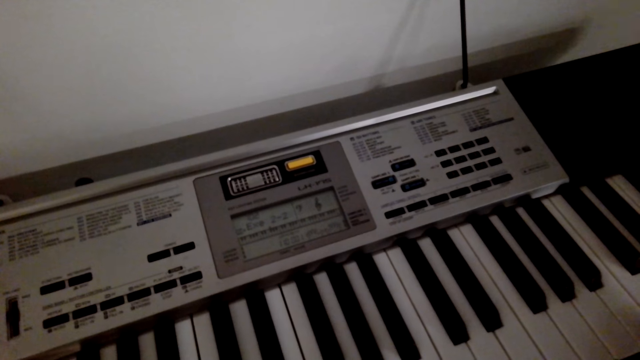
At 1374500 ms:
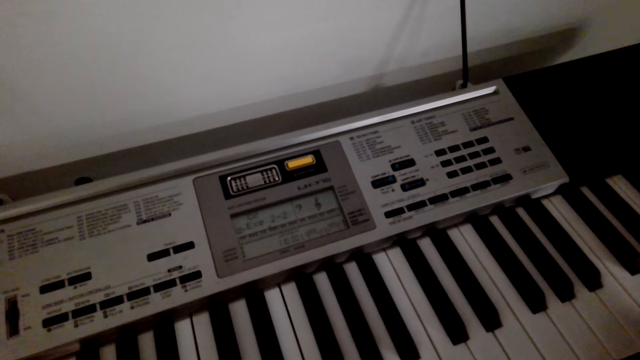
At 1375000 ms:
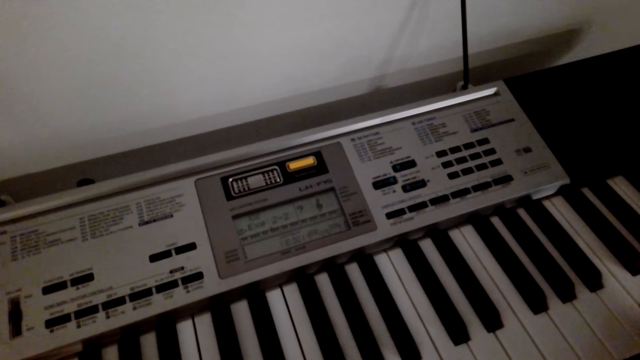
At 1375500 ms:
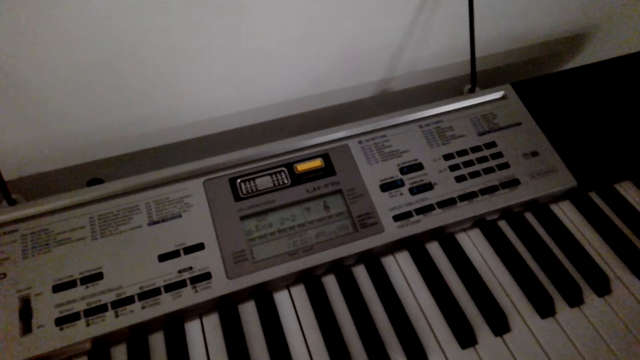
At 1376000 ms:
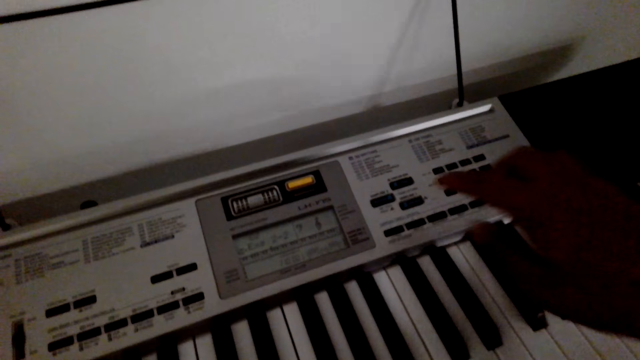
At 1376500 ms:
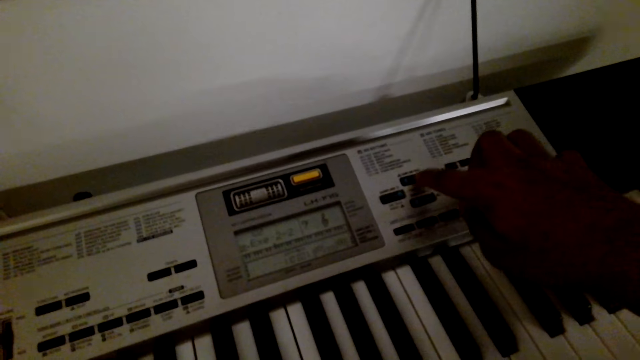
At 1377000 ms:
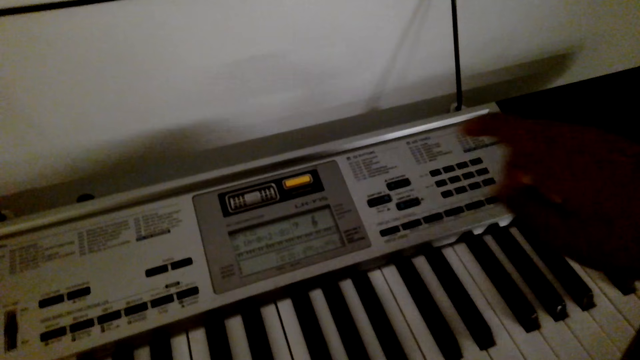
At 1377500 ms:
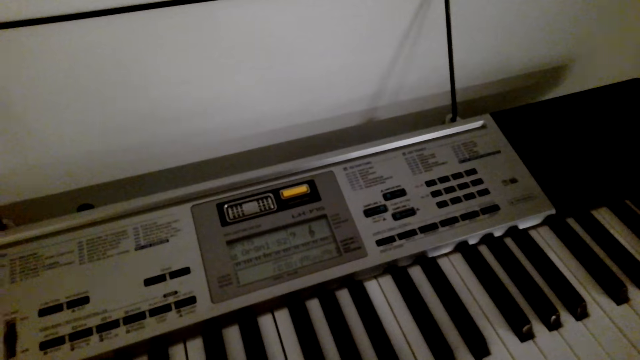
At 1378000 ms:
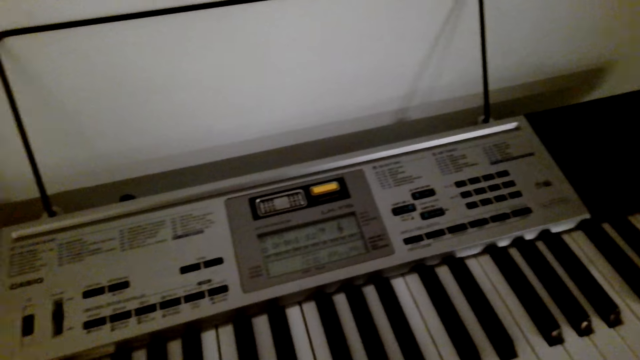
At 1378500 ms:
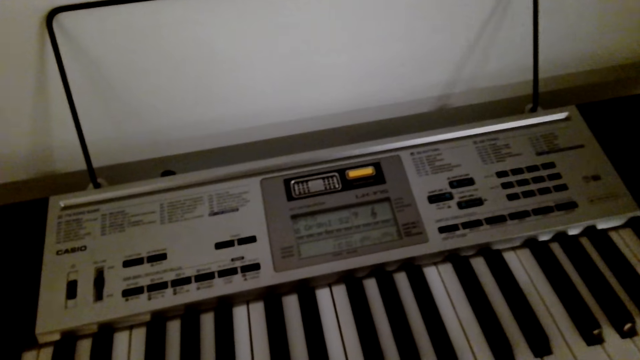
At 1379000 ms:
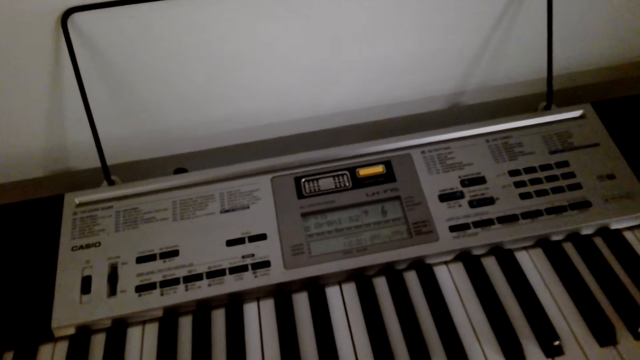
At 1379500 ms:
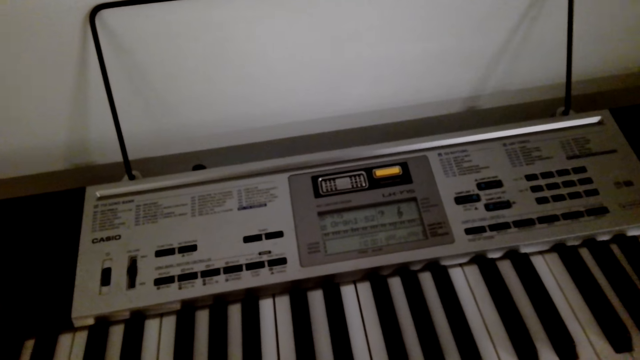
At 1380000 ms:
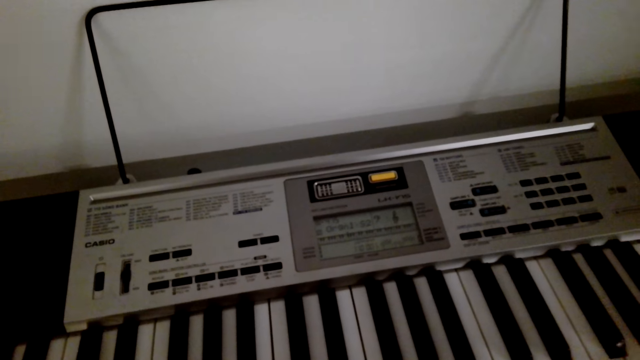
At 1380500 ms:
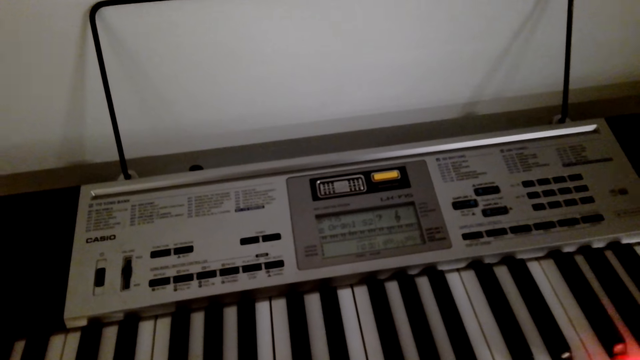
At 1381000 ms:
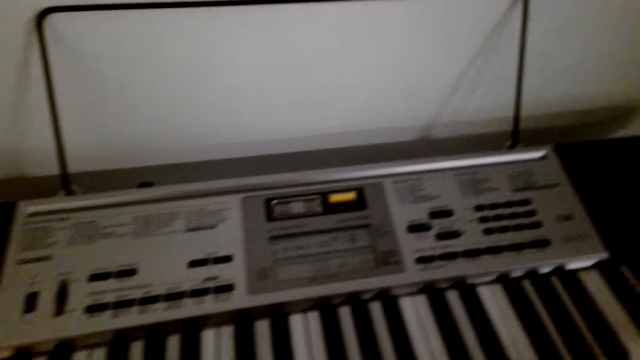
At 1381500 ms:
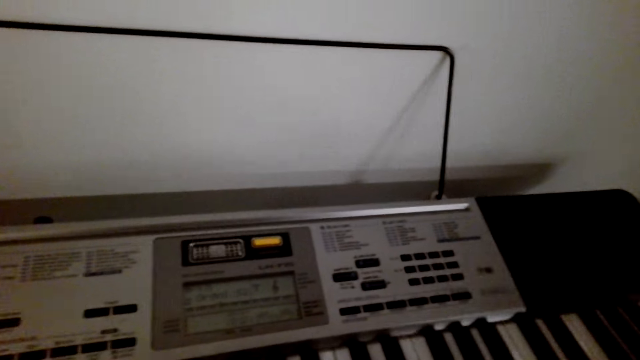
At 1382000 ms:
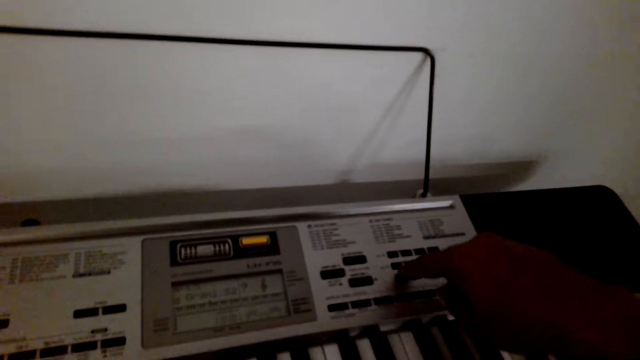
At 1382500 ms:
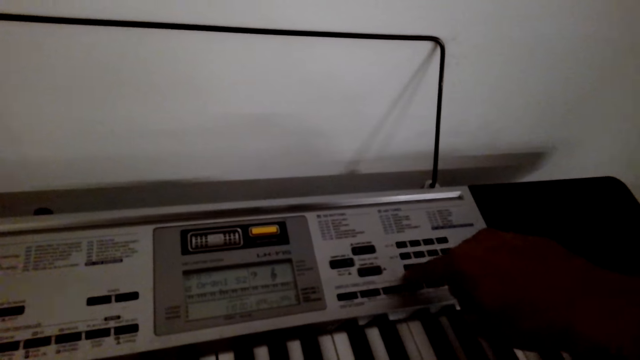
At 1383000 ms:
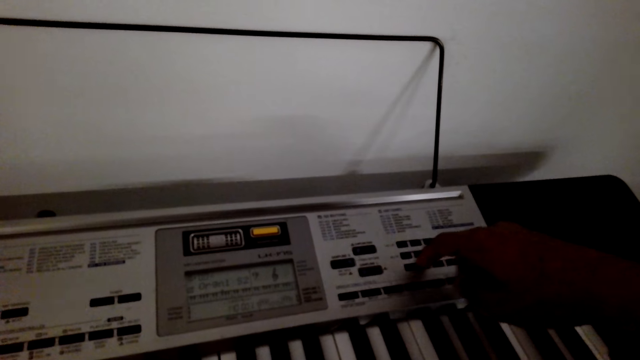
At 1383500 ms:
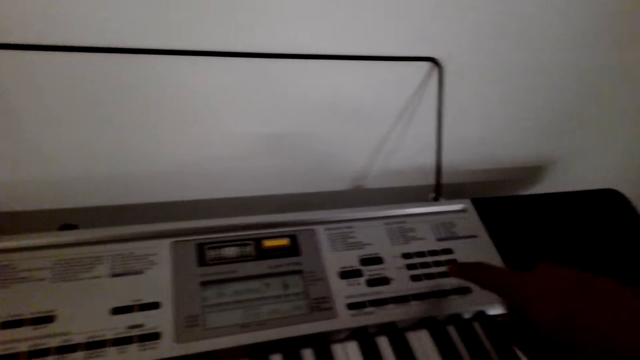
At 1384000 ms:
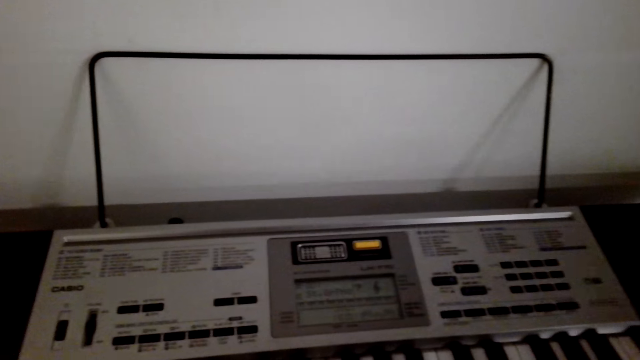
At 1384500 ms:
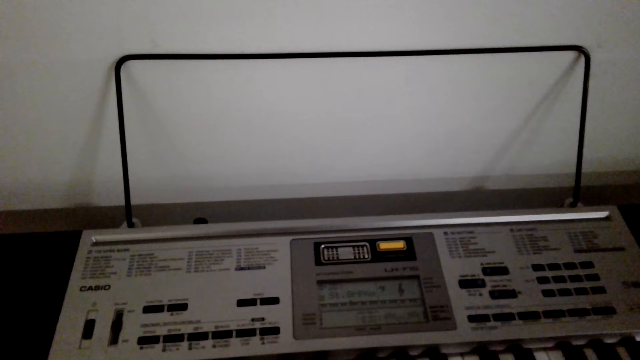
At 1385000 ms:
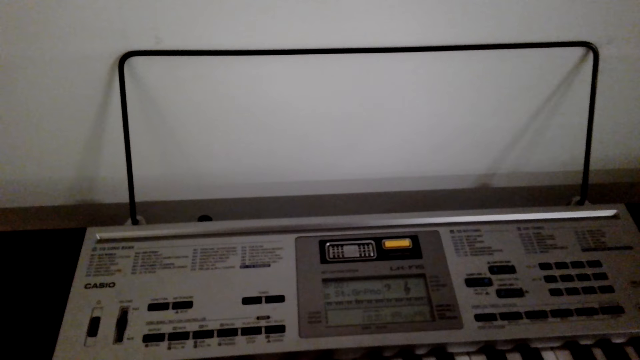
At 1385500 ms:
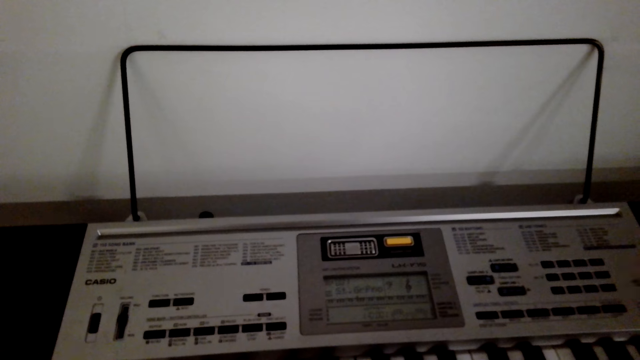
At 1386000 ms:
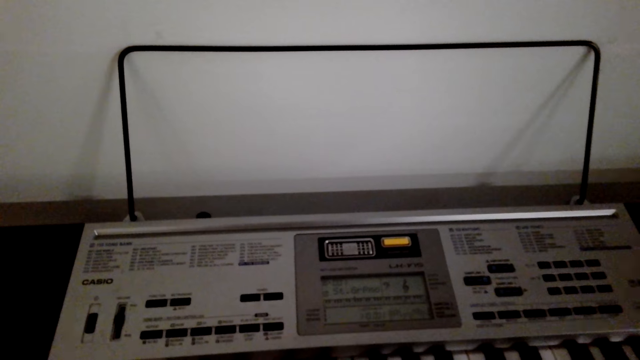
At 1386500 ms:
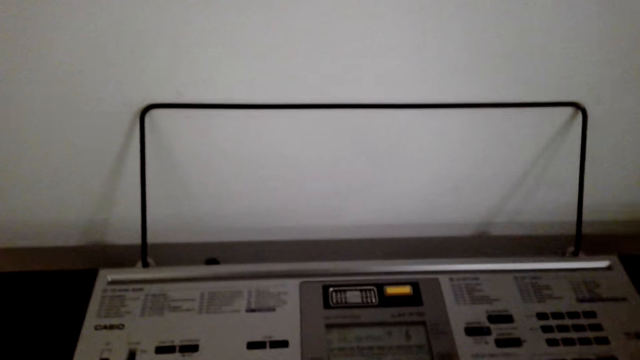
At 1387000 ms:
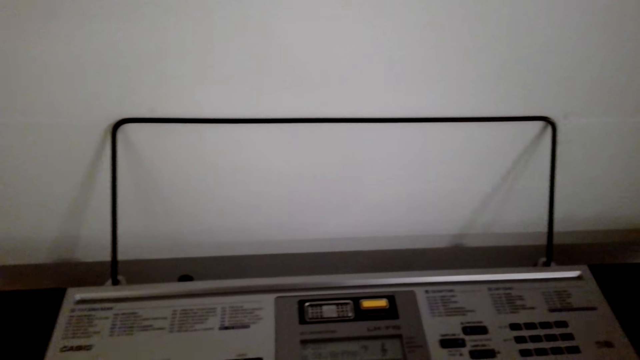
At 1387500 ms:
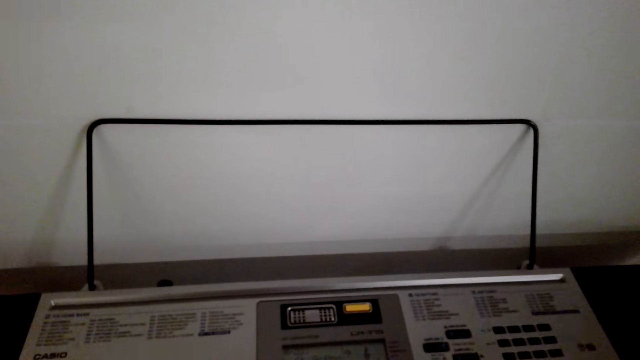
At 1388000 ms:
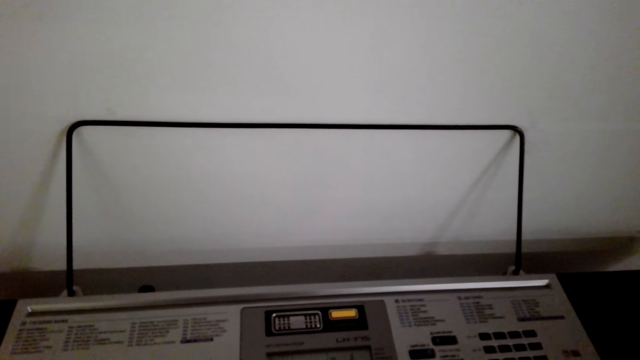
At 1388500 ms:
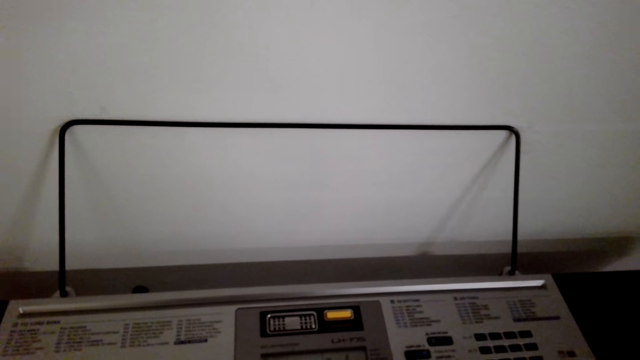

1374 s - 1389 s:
The camera wearer plays the guitar. They press a button on the piano. They dial on the piano. They play the guitar. They press keys on the piano. They press a button on the piano. They dial on the piano. They play the guitar.

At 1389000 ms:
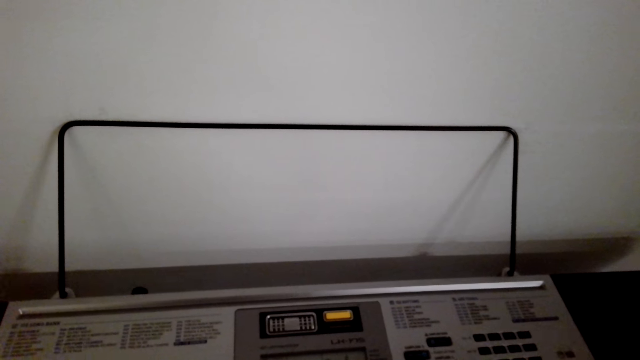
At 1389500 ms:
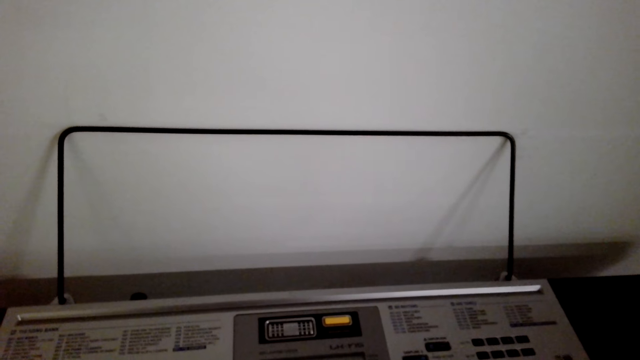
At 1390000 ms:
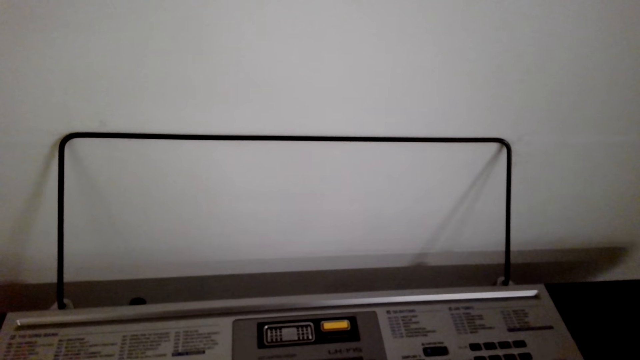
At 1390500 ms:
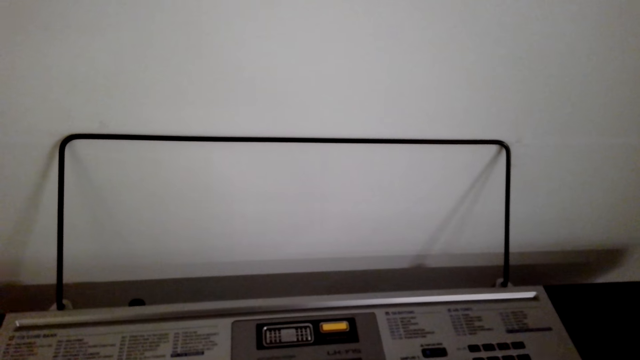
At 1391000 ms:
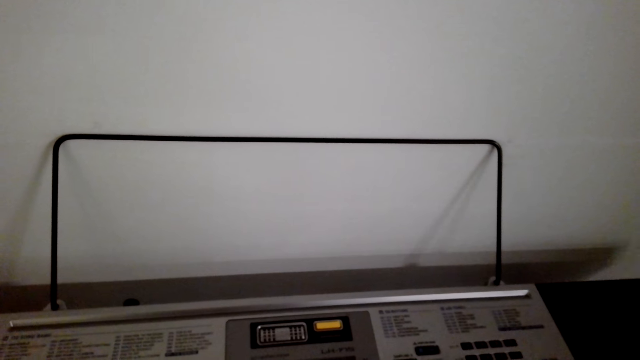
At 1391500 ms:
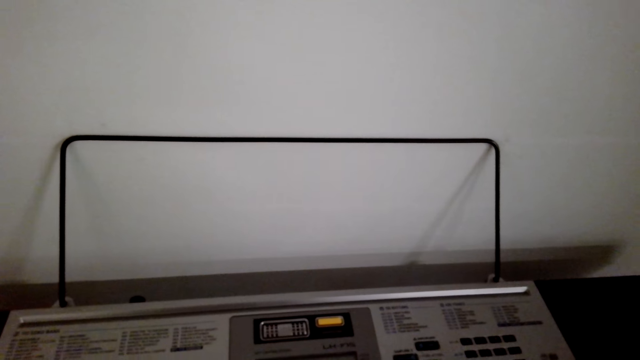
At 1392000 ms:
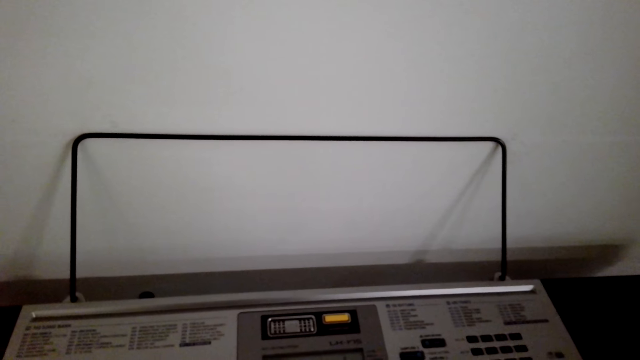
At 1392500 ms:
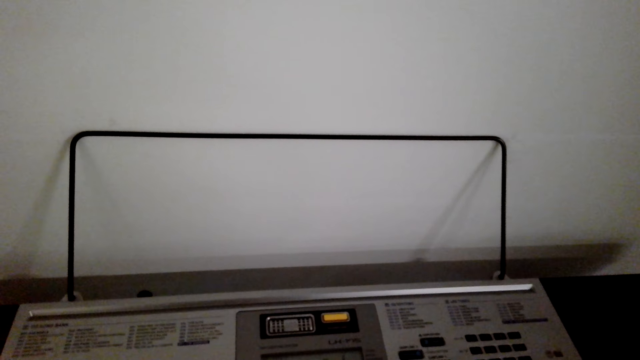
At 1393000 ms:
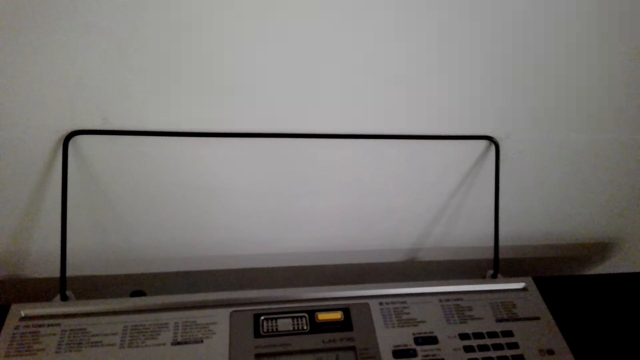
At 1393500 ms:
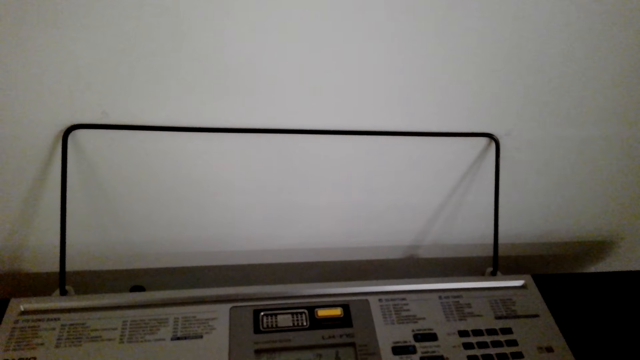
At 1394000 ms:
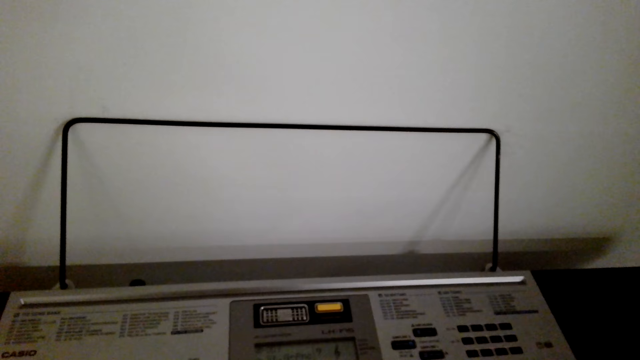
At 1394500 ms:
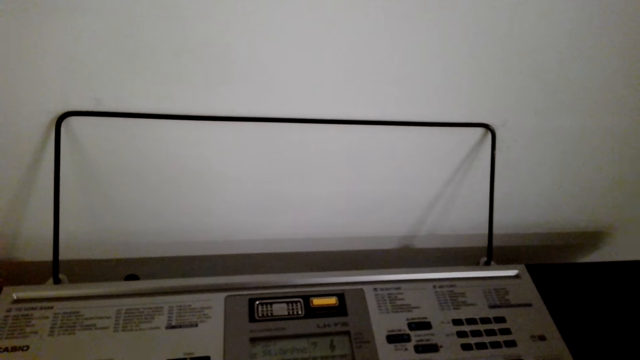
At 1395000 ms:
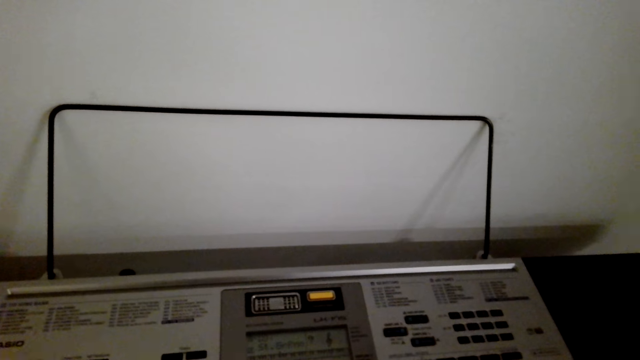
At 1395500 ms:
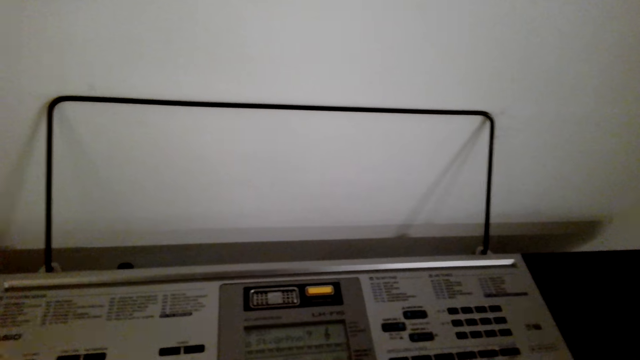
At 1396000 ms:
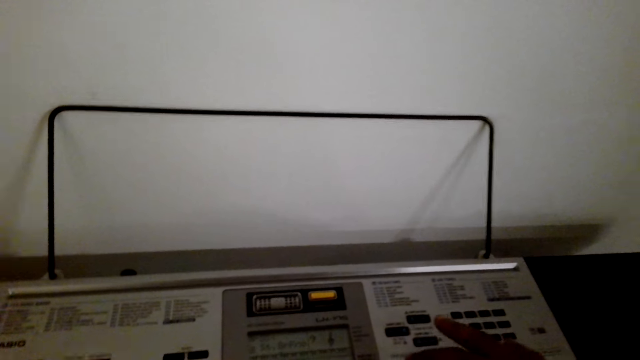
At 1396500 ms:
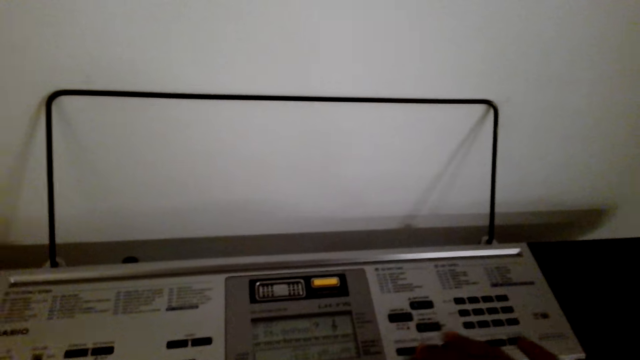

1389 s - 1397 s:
The camera wearer presses keys on the piano.
